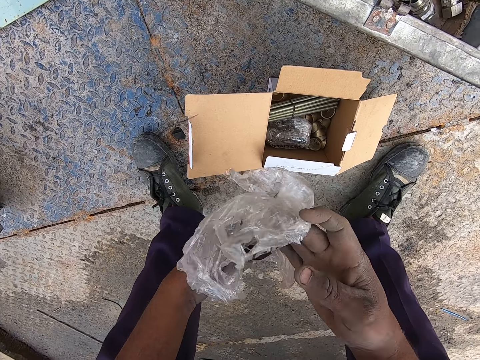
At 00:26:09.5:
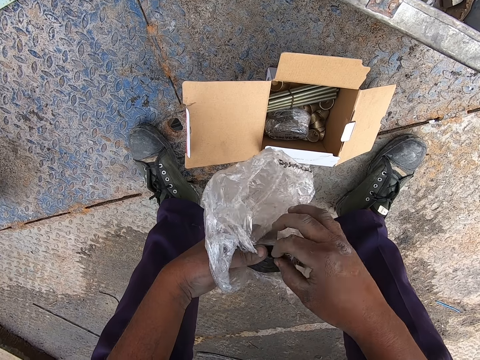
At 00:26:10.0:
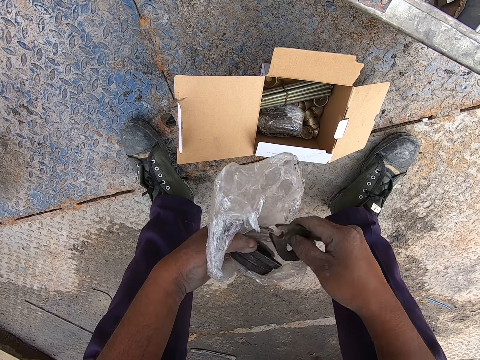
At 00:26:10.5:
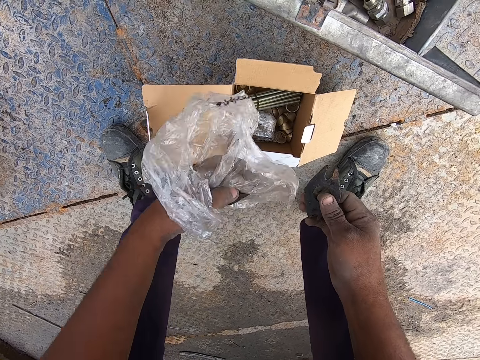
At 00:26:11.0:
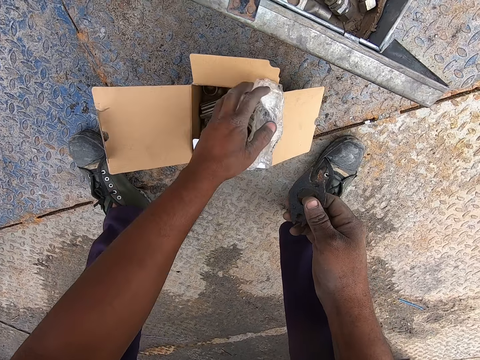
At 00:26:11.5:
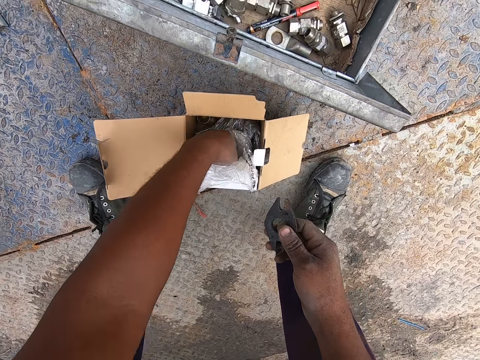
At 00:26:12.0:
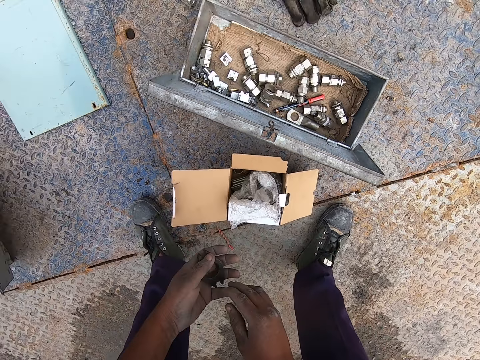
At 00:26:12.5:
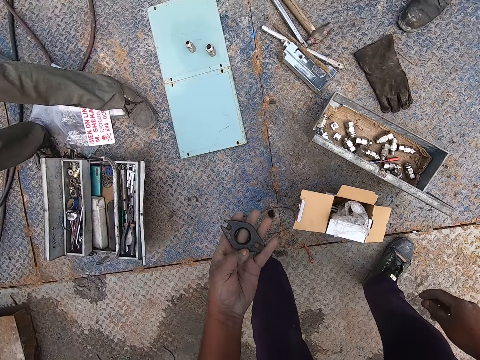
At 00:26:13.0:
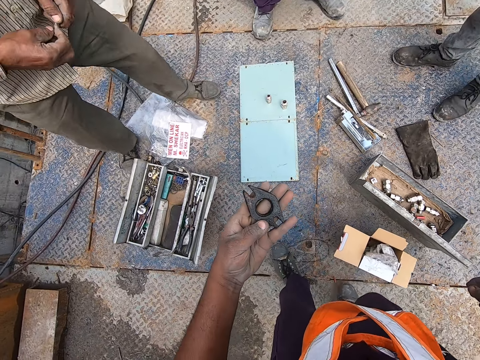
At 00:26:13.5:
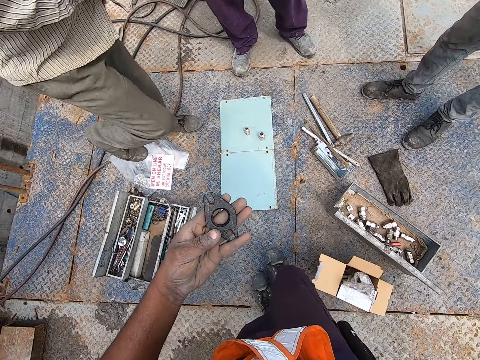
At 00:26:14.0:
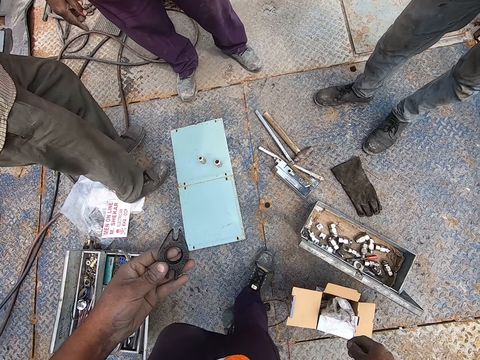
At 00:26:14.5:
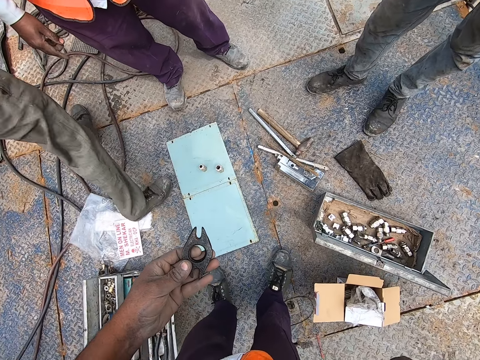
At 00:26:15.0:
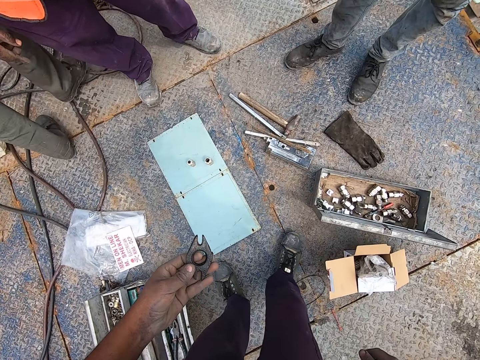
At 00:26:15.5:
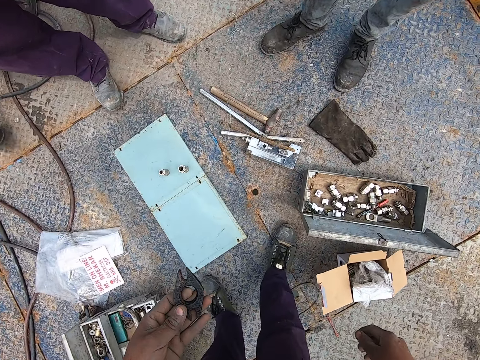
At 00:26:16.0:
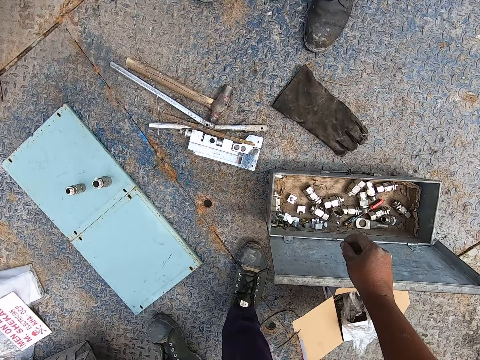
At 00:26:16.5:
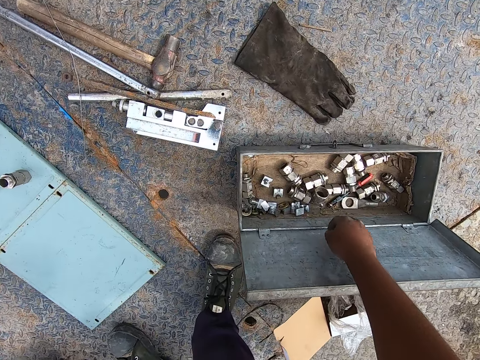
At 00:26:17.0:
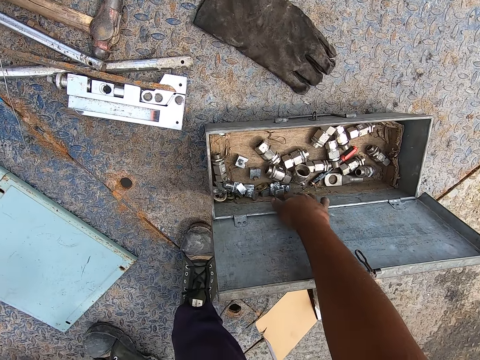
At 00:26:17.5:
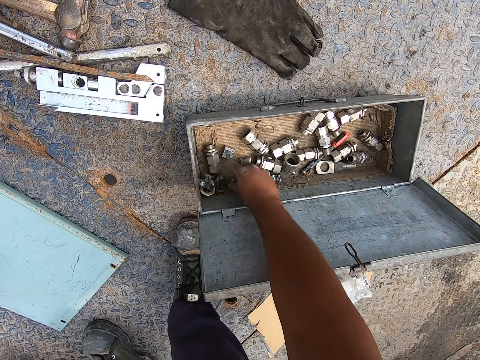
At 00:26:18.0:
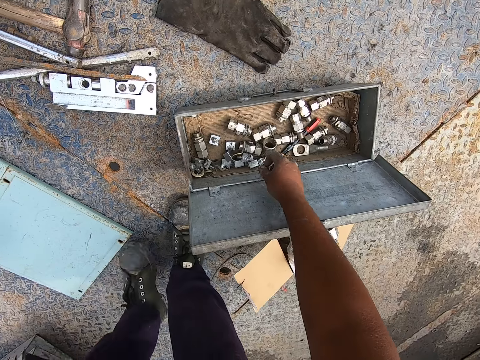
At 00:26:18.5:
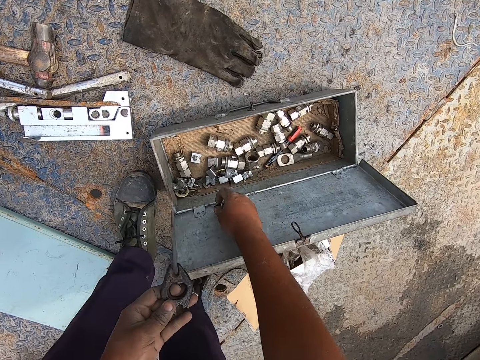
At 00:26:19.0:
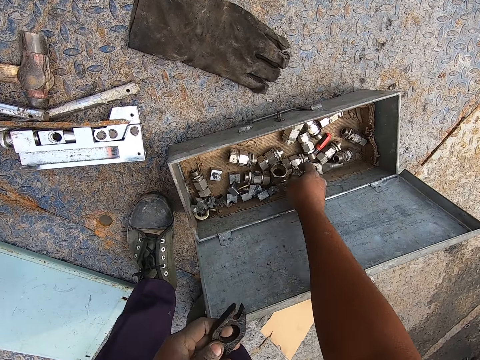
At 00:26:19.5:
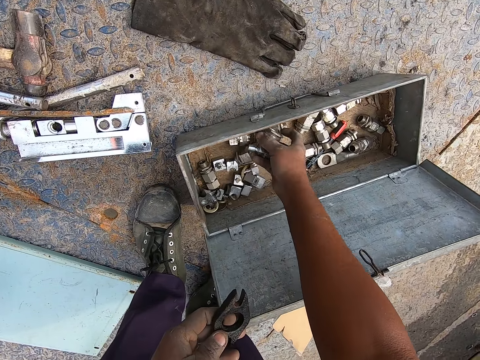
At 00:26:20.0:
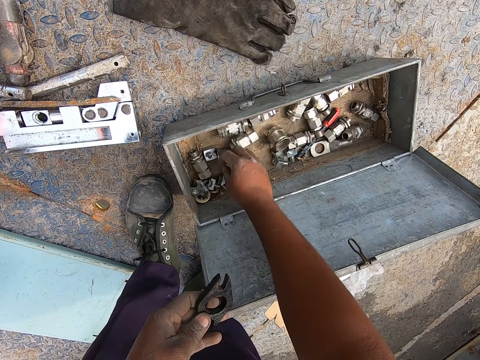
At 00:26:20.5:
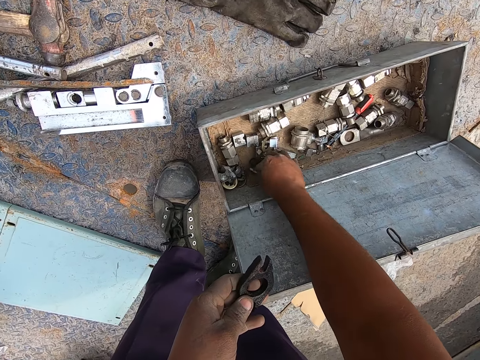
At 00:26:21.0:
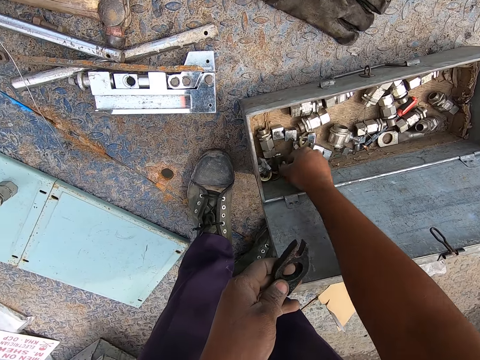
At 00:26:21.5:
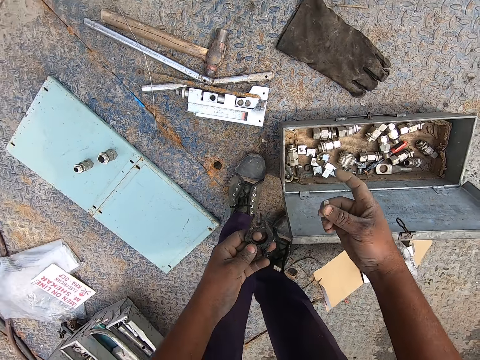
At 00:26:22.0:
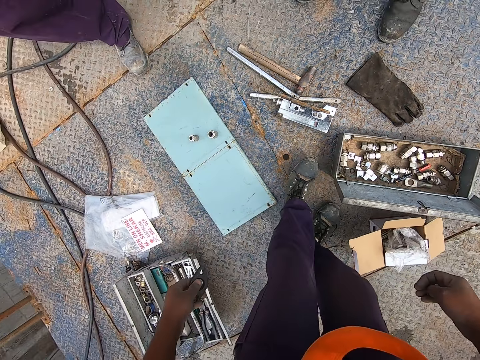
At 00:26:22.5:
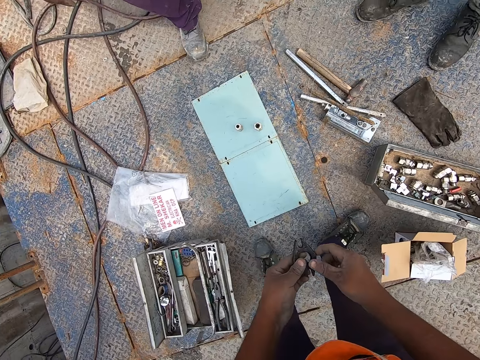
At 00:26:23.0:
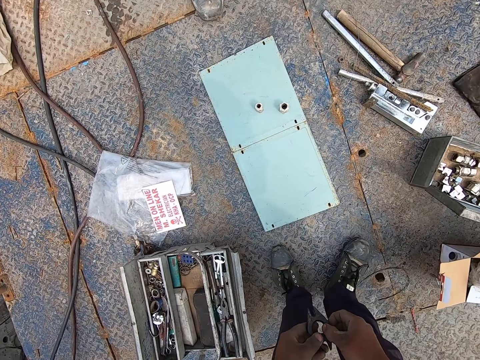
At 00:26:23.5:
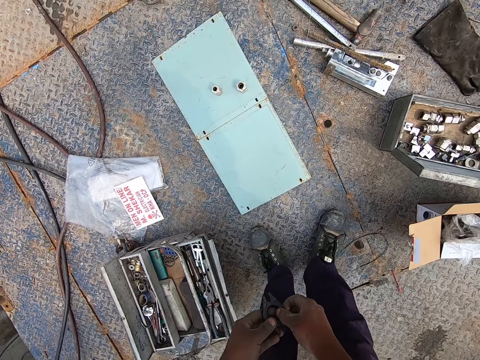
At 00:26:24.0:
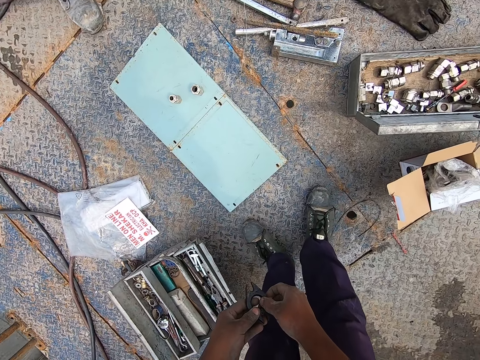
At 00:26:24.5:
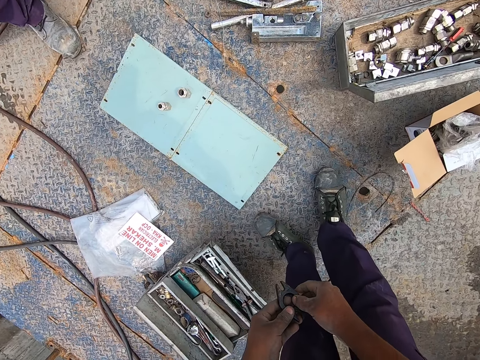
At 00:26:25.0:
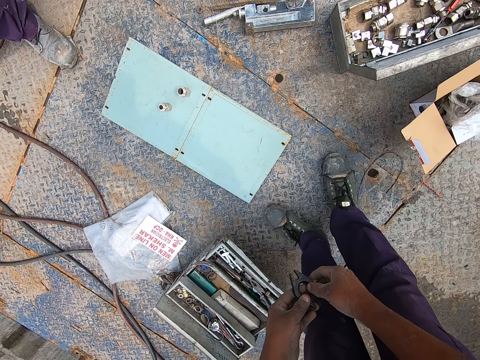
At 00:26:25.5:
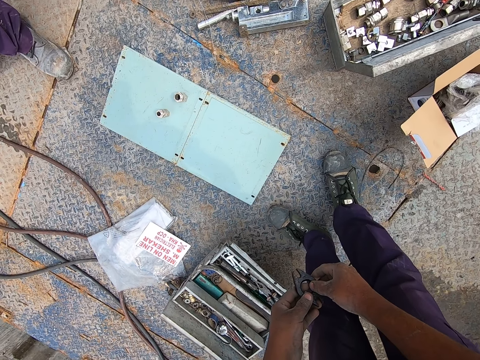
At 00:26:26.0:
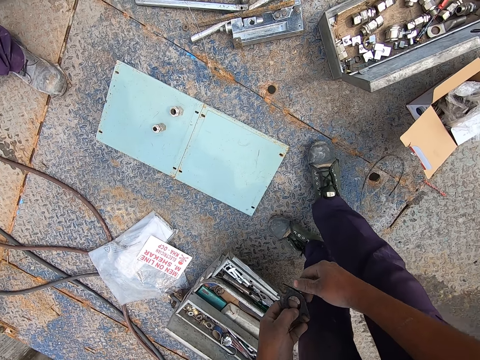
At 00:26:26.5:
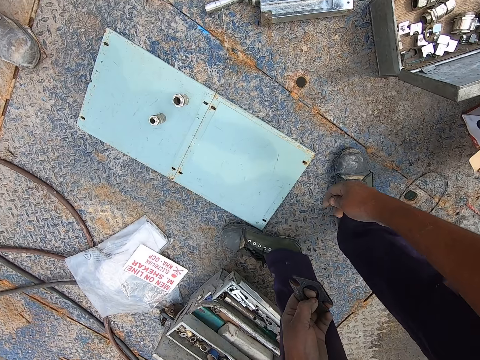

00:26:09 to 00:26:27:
The camera wearer picks up something. They remove the metal from the paper. They put the polythene paper in the box. They look at the metal. They search in the tool box. They pick a chalk from the toolbox. They look on the ground.

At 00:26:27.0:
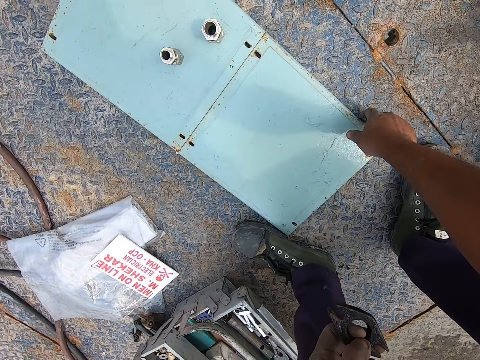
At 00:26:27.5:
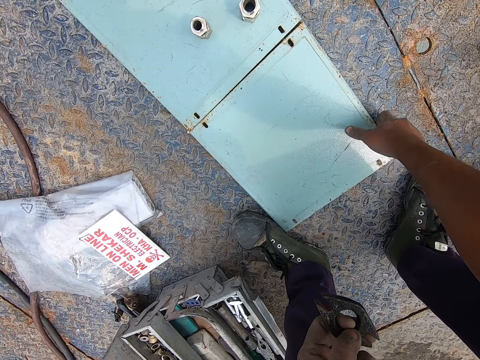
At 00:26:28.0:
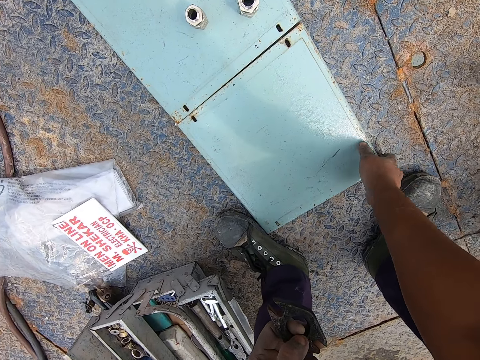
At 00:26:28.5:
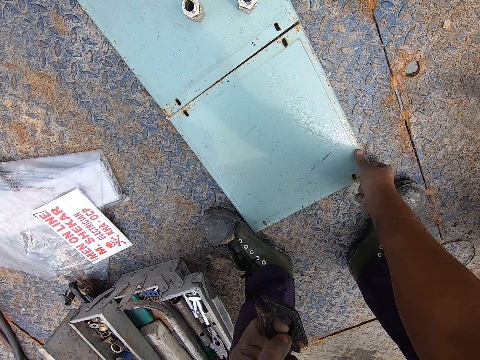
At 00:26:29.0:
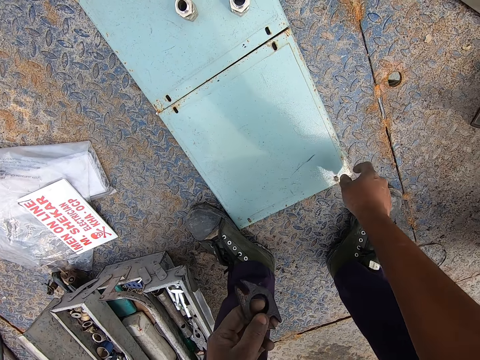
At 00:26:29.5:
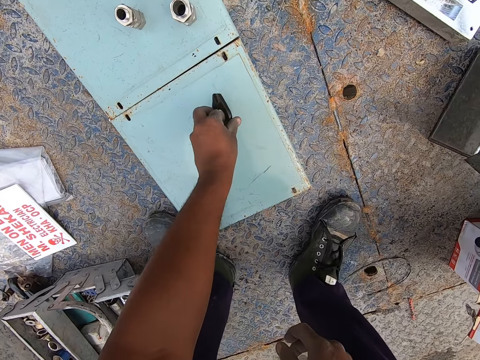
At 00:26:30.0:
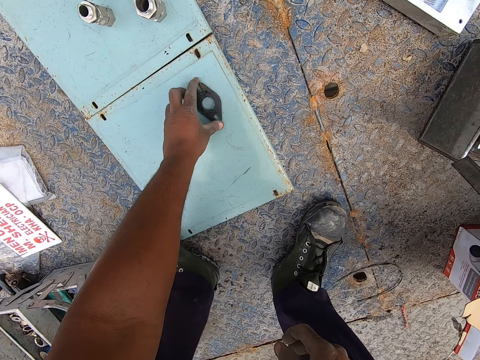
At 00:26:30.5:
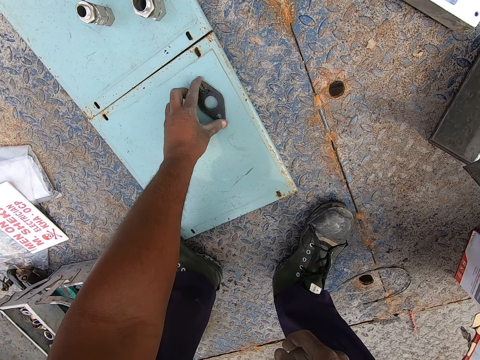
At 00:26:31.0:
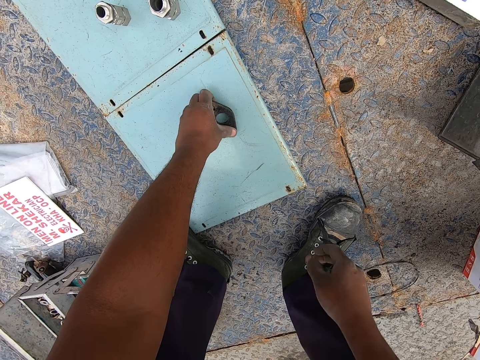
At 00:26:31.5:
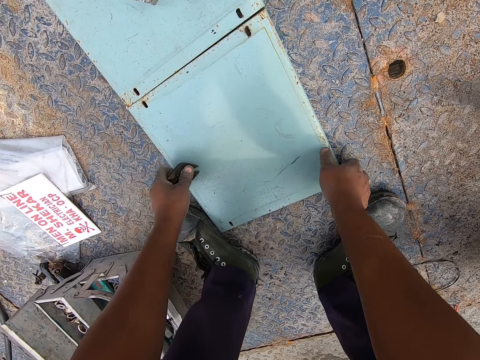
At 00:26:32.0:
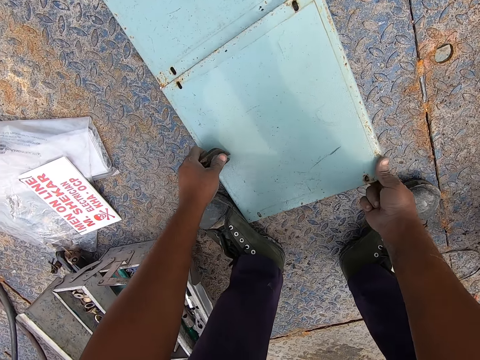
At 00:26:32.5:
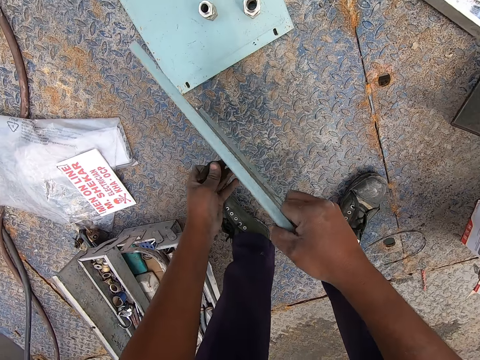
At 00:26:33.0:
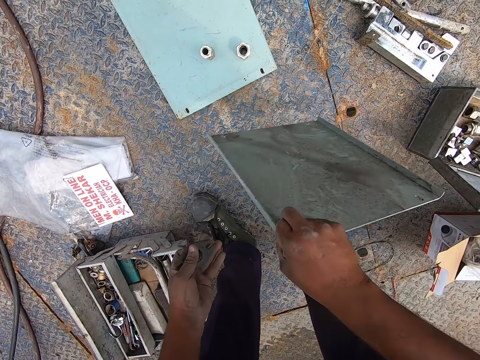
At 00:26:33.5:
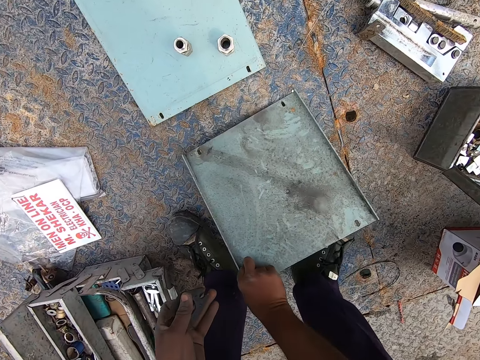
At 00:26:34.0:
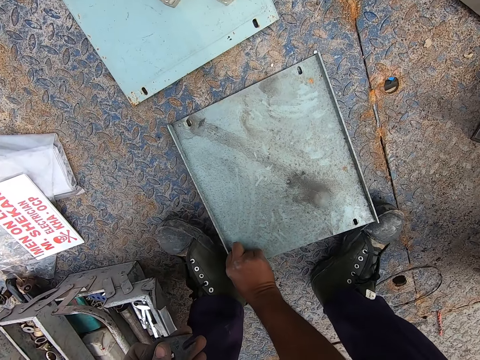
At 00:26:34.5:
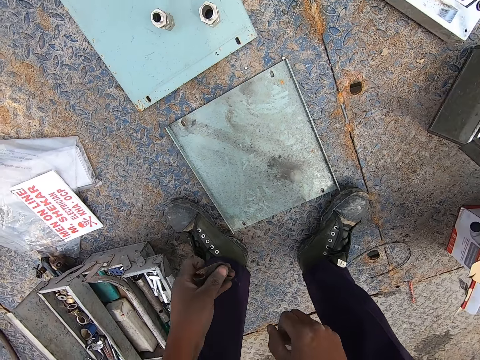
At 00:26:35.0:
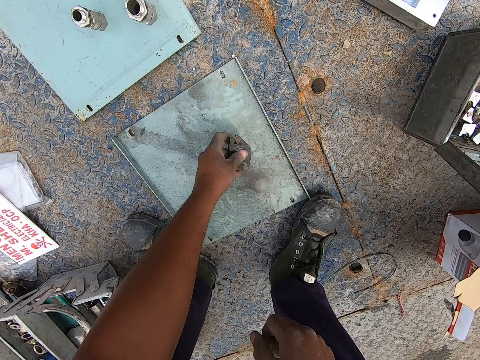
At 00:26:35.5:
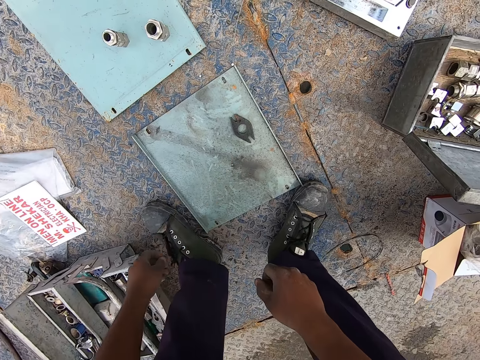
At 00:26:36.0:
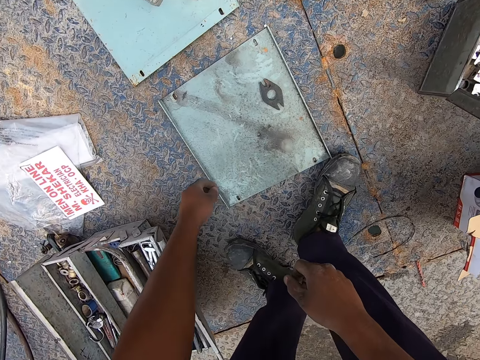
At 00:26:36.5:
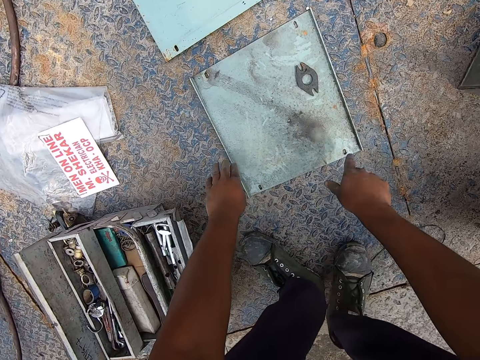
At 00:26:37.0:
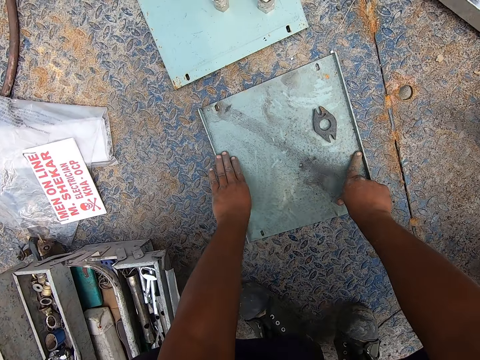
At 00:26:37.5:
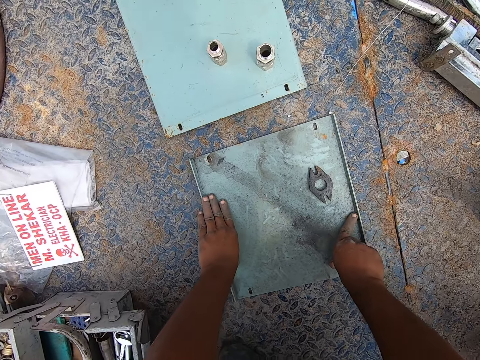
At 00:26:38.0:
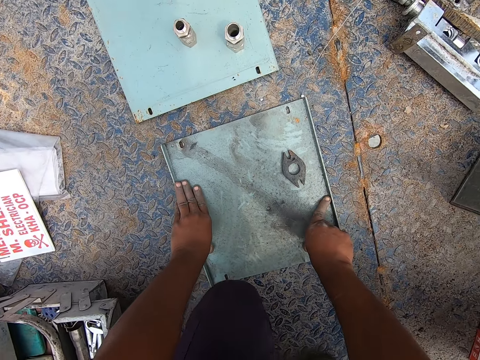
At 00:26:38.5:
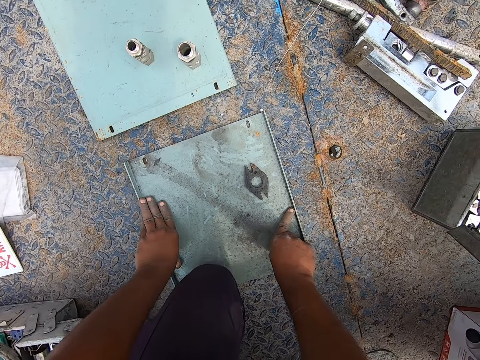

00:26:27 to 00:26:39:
The camera wearer places the metal on top of another metal. They turn the metal. They place the metal on top of another metal. They touch the metal.
